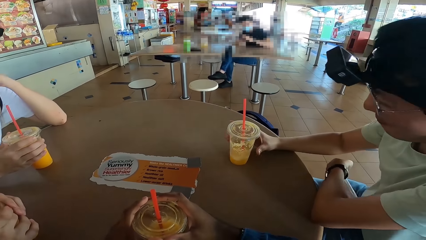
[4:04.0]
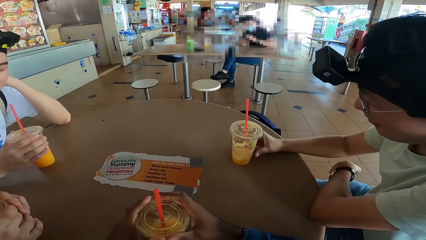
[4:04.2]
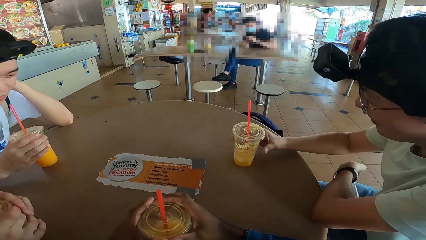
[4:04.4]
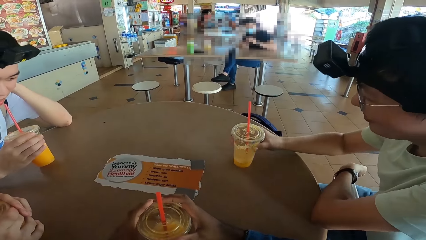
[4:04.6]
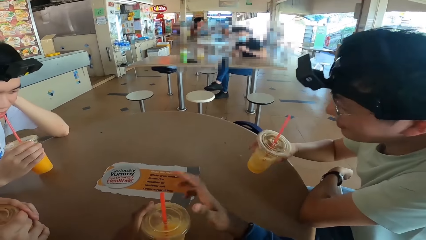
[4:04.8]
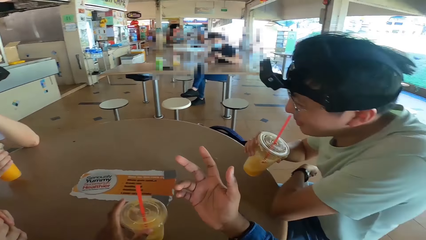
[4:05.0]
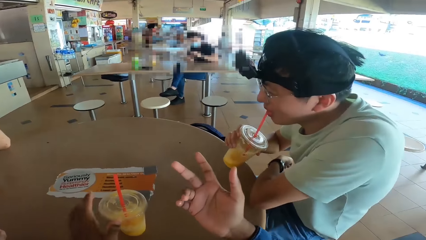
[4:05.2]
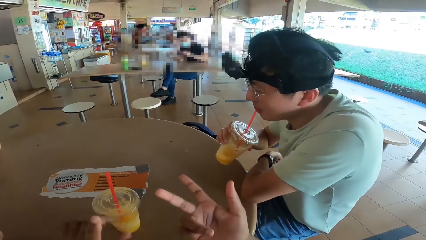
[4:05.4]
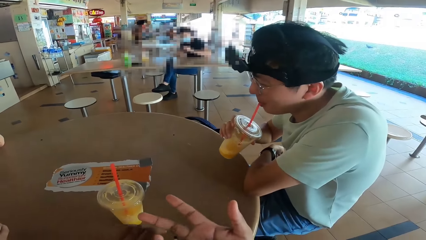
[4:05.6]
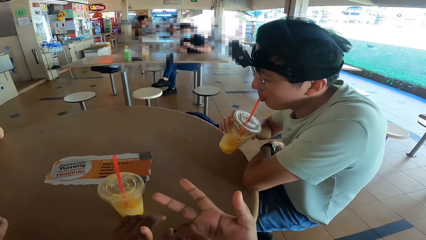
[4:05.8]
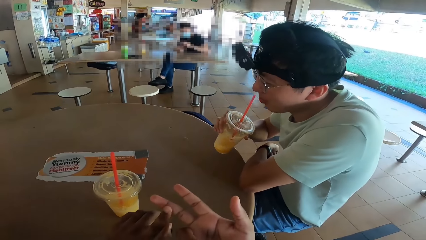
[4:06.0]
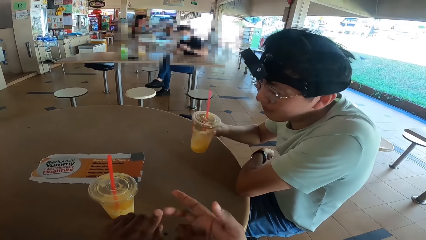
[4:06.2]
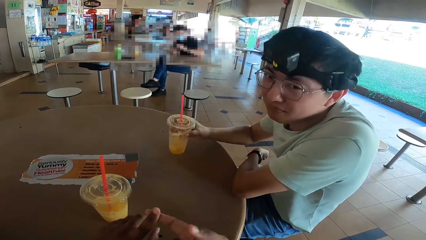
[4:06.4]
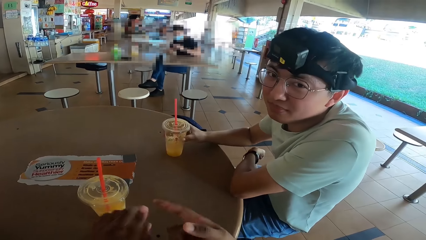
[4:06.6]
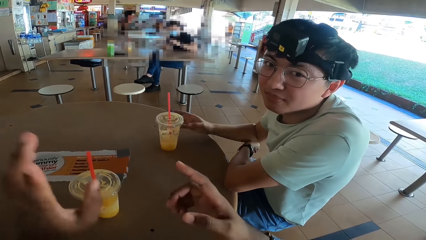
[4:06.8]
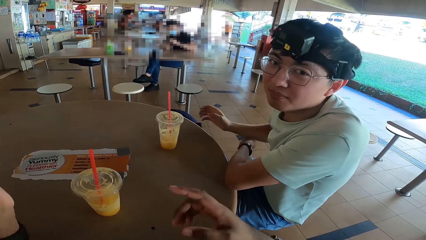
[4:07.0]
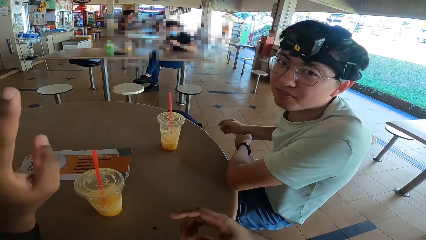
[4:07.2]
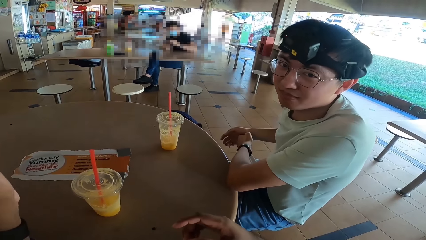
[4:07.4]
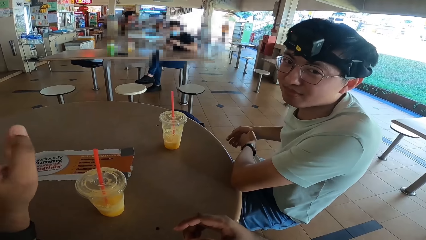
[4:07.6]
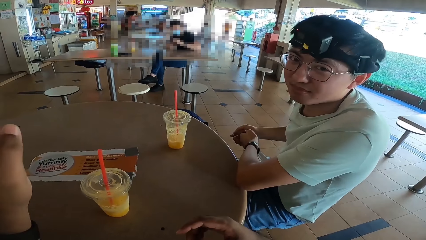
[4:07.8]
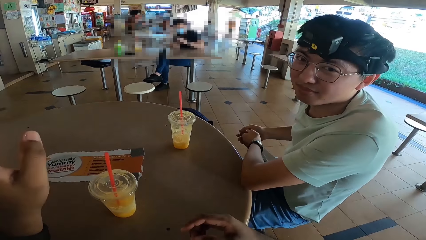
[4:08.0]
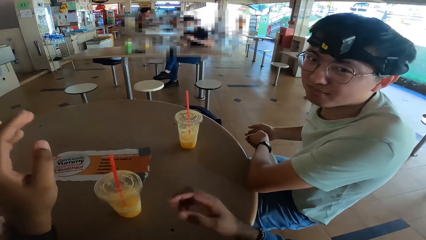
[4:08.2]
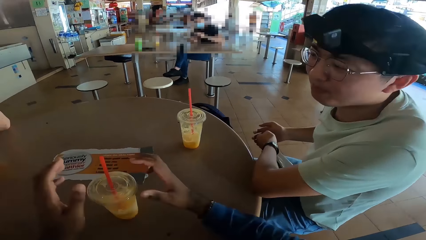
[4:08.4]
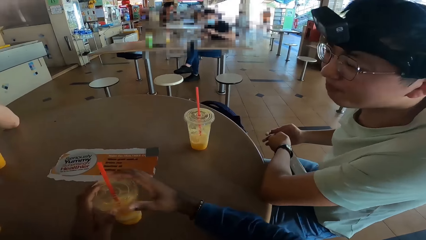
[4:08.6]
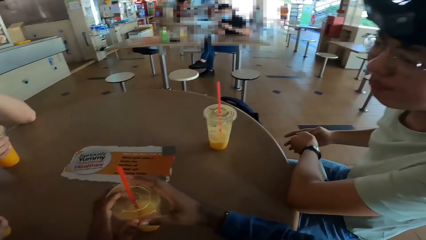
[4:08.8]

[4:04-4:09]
A man picks up a glass of juice and drinks a juice. The man places the glass of juice on the table. The camera wearer converses with the man.

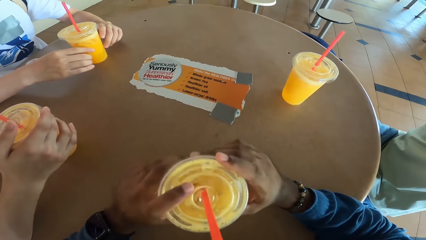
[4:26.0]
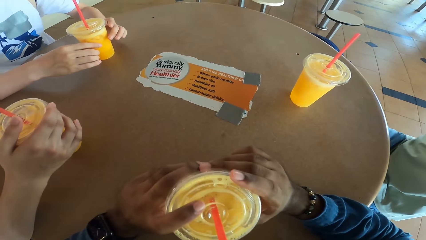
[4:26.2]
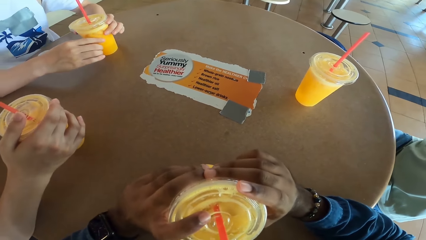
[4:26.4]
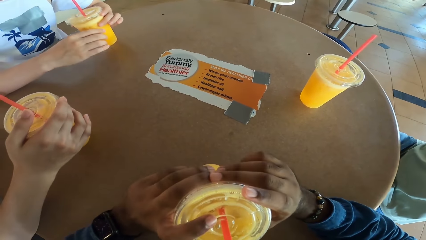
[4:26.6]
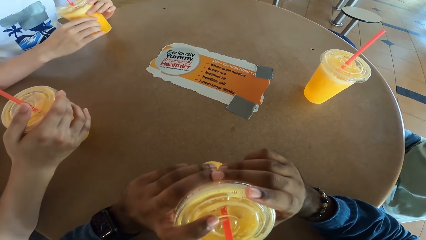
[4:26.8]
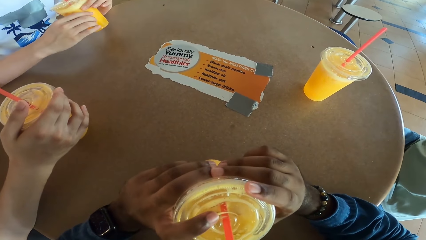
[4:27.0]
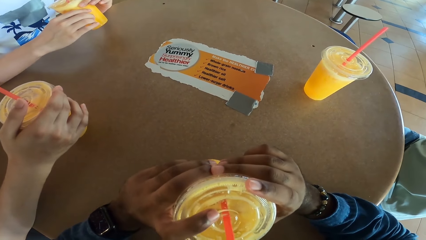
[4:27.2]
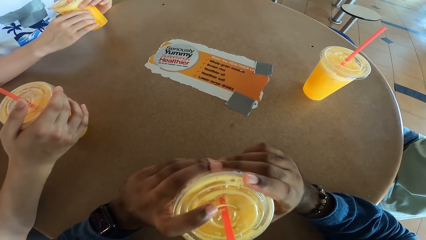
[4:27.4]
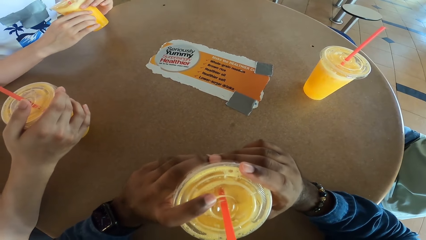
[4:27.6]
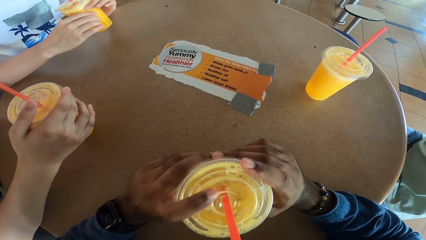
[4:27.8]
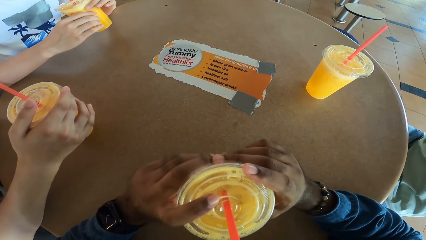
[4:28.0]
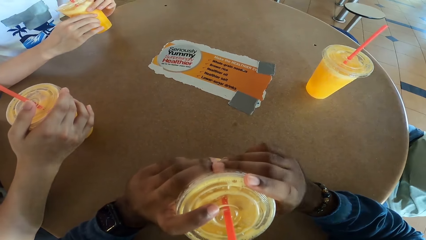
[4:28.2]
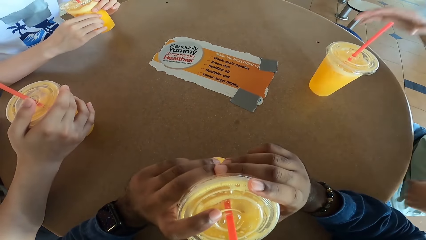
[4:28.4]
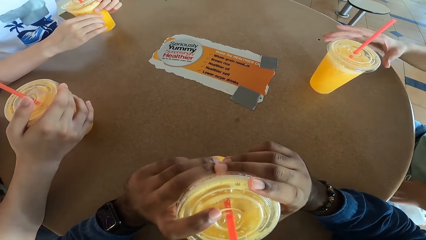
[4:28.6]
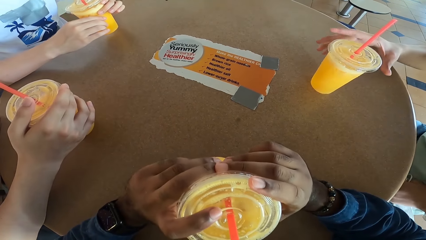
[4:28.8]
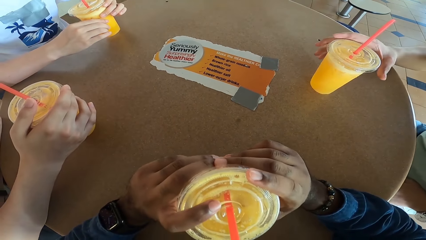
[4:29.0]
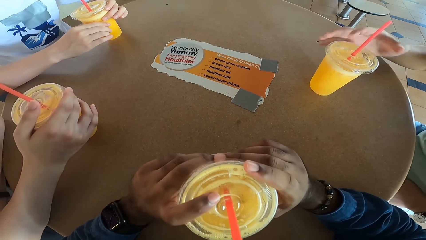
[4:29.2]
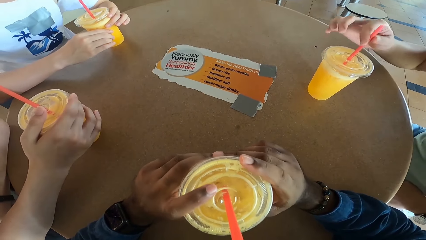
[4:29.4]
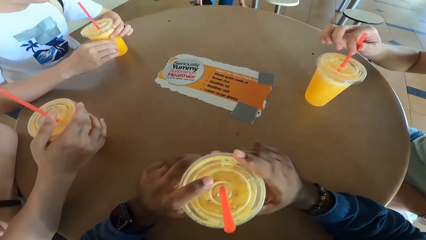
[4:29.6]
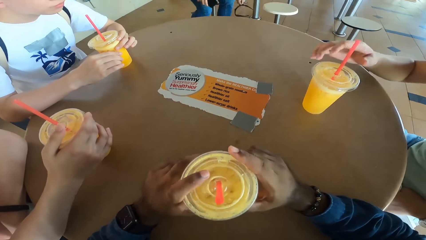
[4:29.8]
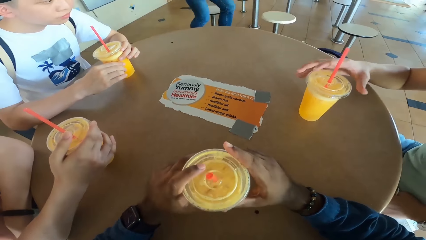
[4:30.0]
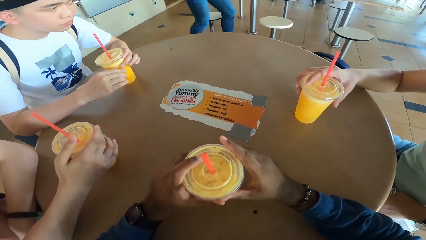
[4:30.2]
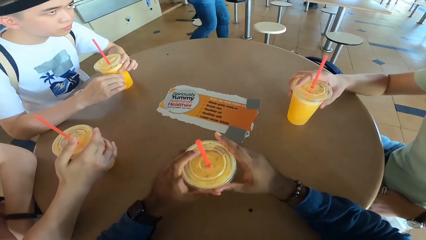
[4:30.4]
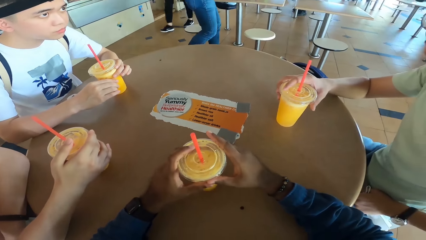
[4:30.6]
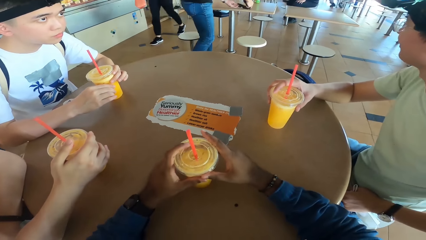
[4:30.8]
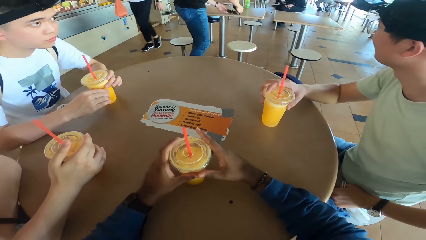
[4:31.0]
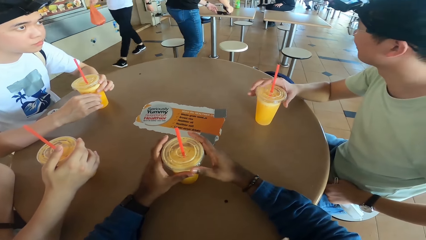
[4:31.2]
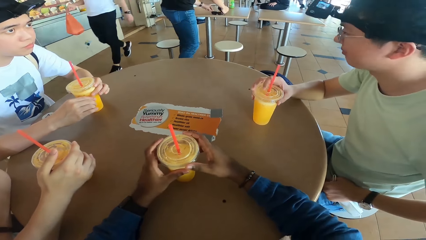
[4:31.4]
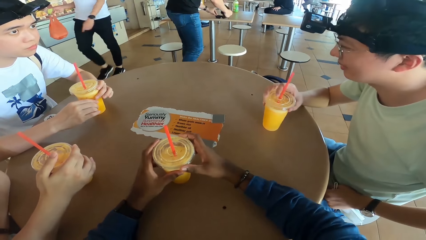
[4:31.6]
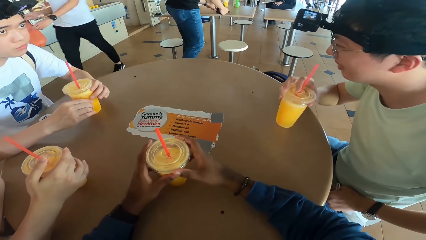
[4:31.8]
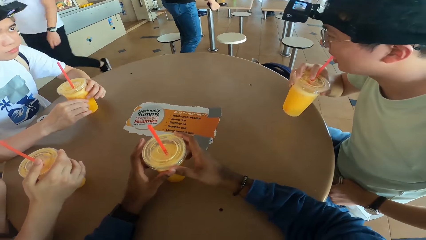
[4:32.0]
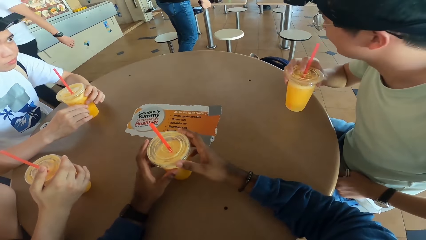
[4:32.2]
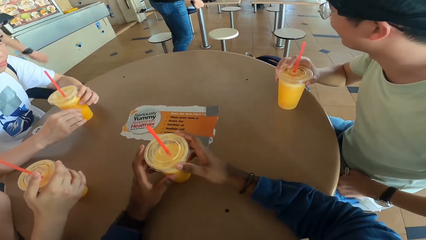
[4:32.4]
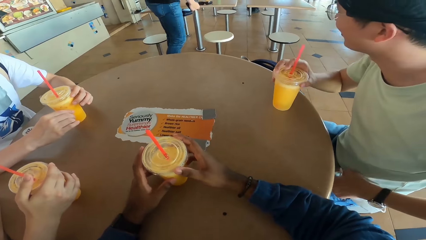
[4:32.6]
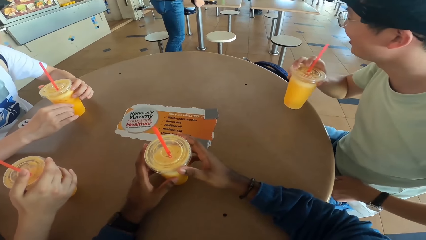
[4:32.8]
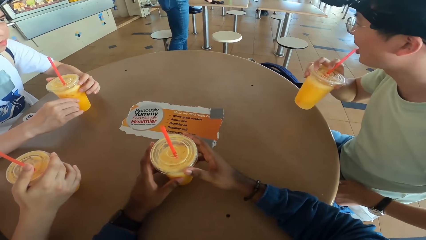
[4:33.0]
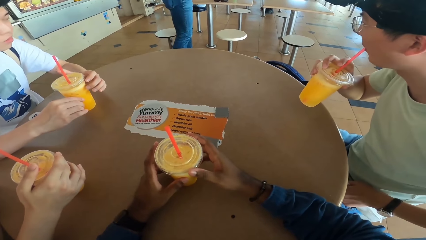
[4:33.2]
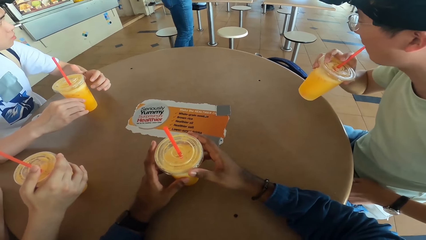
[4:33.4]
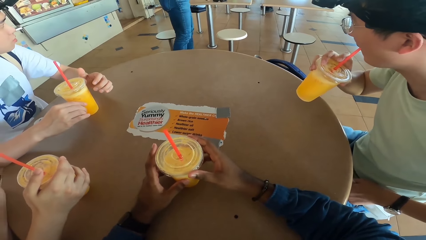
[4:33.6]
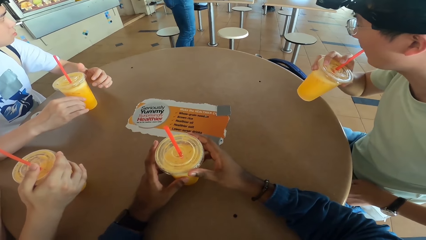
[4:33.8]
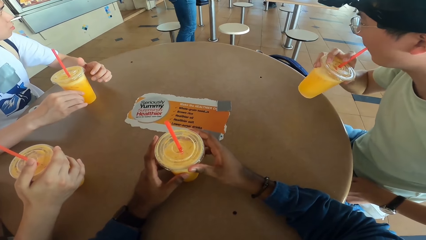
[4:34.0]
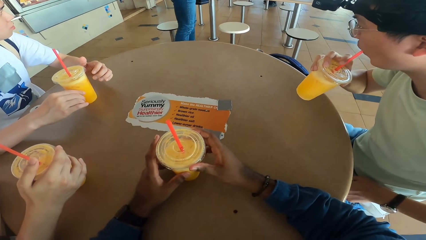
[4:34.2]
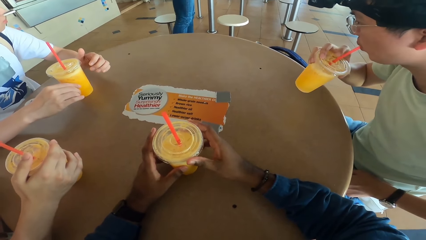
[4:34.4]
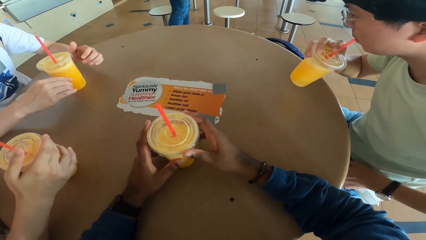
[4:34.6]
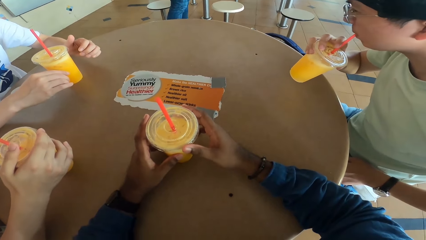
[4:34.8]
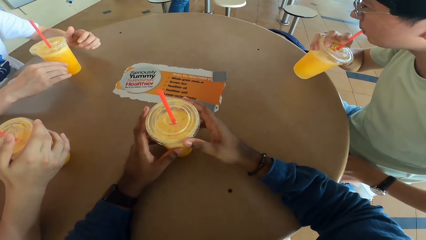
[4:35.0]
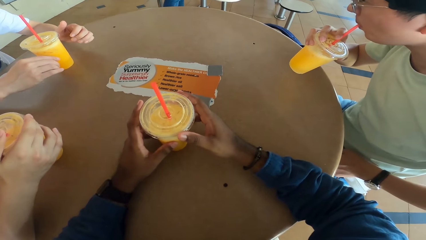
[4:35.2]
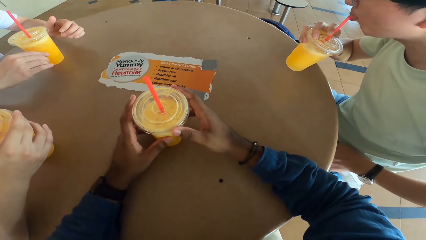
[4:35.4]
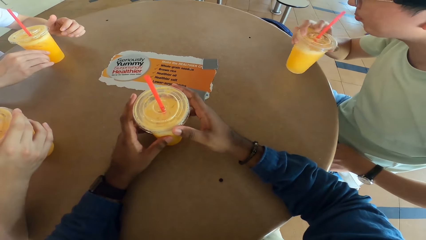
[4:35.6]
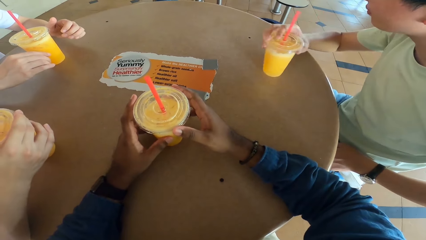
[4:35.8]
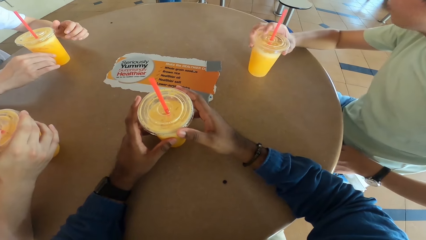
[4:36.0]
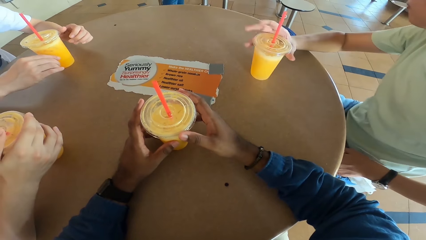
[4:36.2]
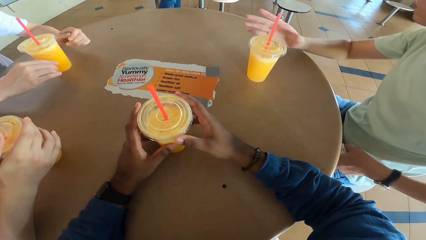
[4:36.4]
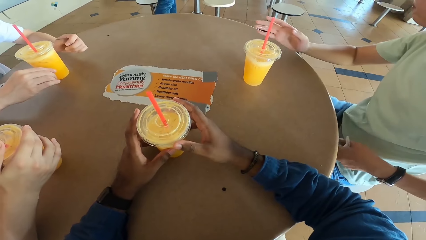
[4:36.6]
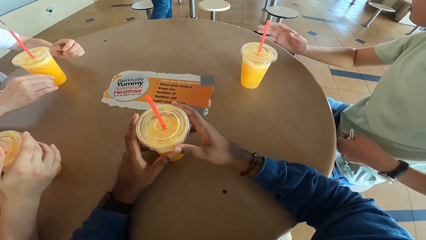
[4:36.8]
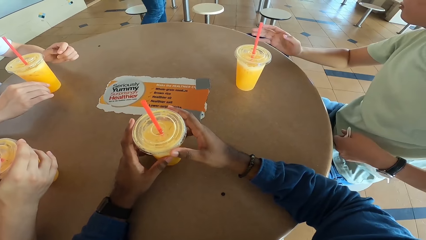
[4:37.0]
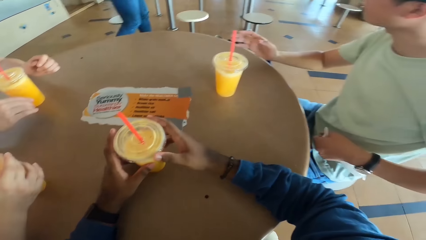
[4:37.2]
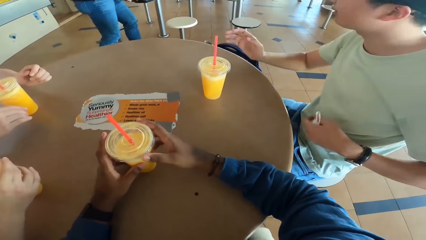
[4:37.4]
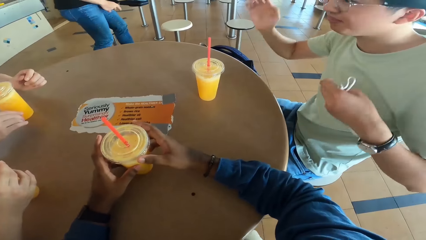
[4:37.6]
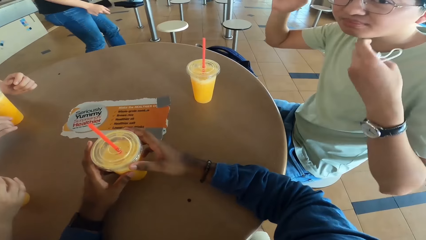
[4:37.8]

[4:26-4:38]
The camera wearer drinks a juice. A man sips juice and places a juice can on the table. The camera wearer places the juice can on the table. Another man picks up a glass of juice, drinks juice, and places the glass of juice on the table.
